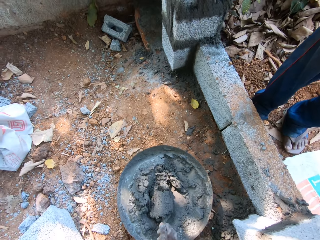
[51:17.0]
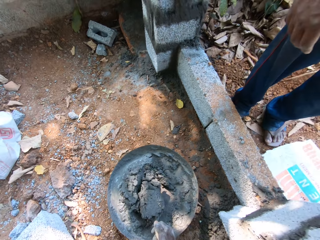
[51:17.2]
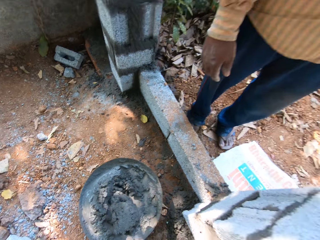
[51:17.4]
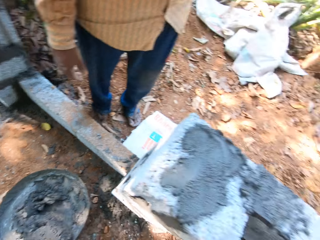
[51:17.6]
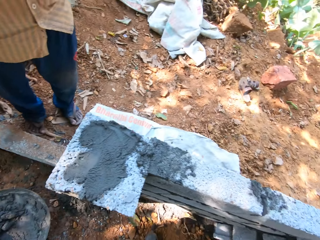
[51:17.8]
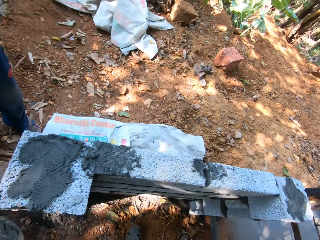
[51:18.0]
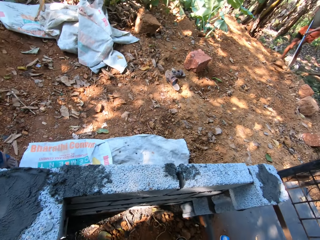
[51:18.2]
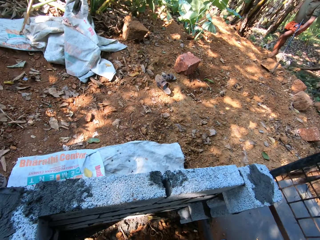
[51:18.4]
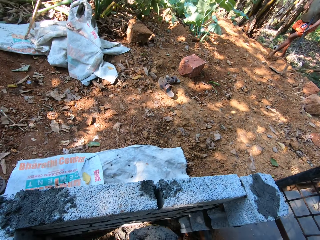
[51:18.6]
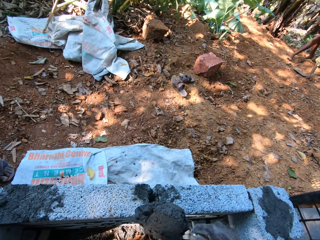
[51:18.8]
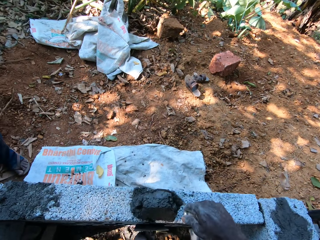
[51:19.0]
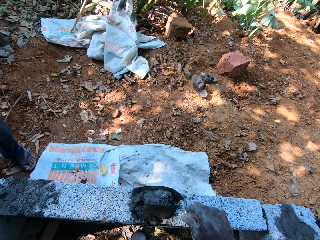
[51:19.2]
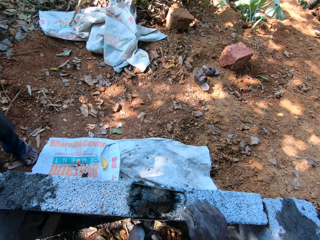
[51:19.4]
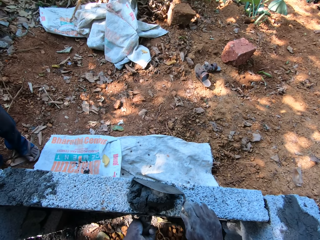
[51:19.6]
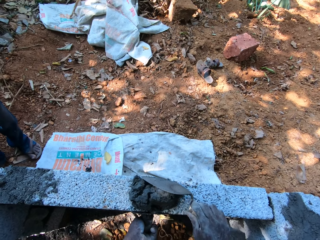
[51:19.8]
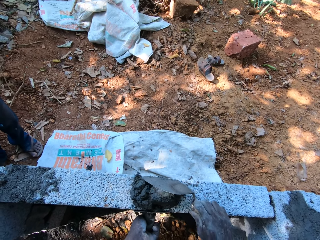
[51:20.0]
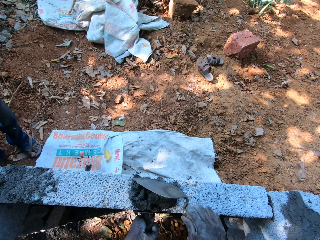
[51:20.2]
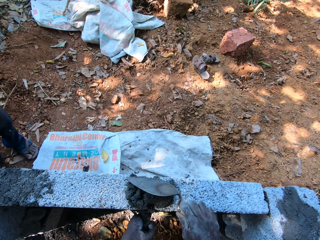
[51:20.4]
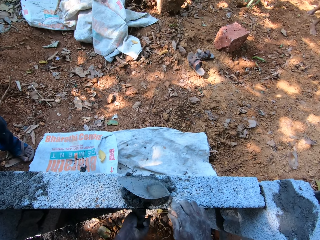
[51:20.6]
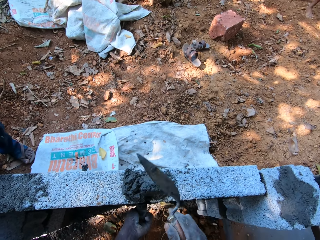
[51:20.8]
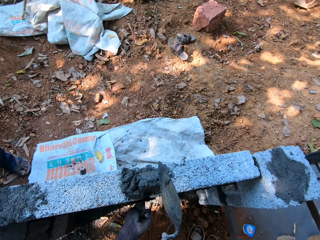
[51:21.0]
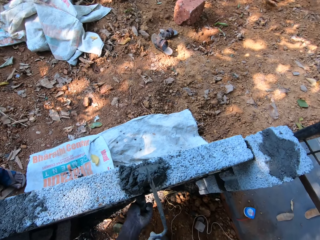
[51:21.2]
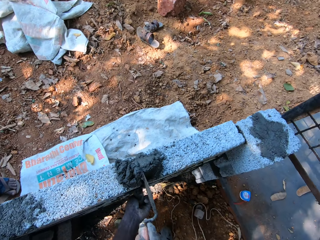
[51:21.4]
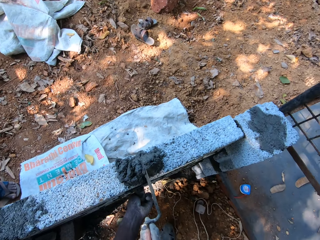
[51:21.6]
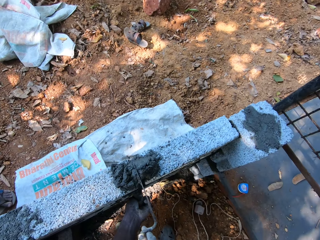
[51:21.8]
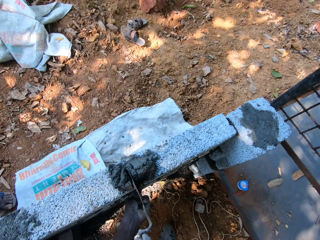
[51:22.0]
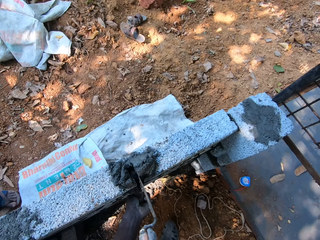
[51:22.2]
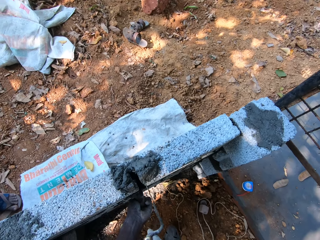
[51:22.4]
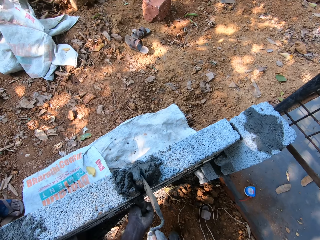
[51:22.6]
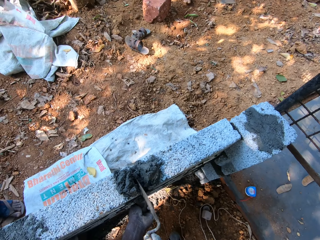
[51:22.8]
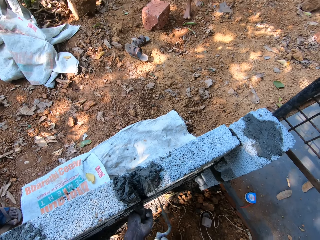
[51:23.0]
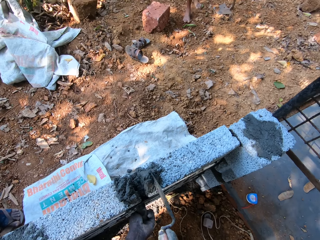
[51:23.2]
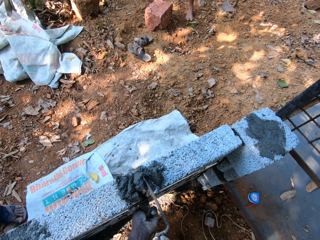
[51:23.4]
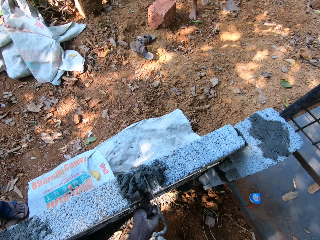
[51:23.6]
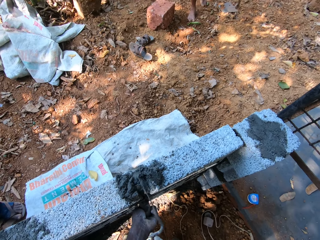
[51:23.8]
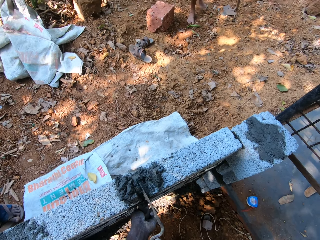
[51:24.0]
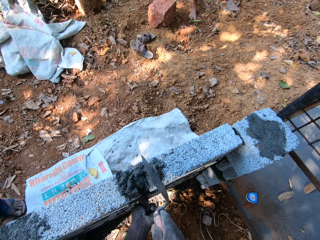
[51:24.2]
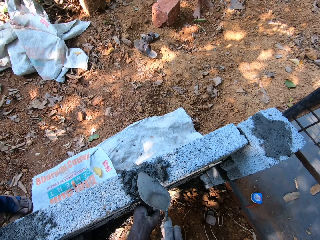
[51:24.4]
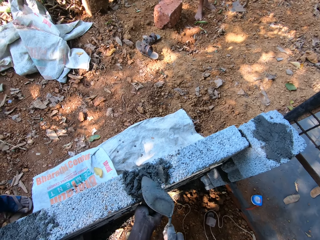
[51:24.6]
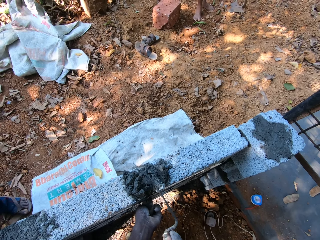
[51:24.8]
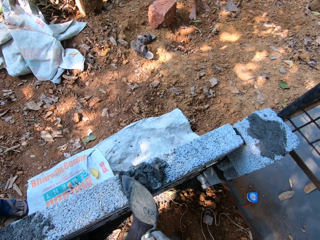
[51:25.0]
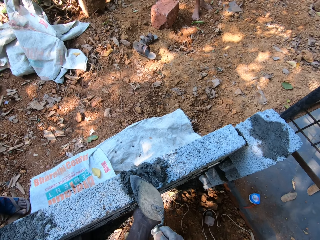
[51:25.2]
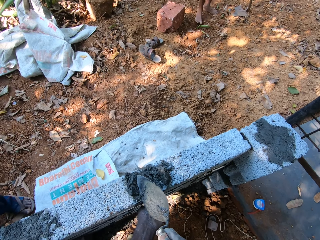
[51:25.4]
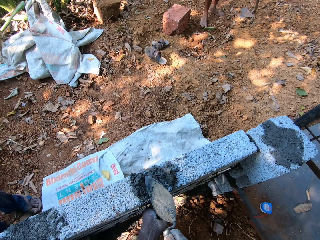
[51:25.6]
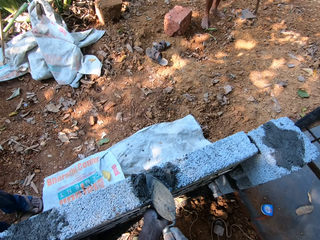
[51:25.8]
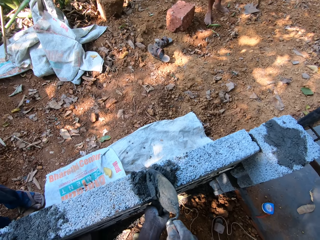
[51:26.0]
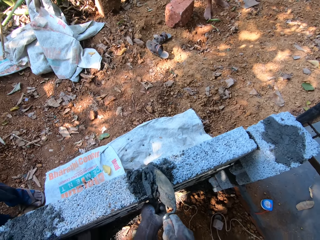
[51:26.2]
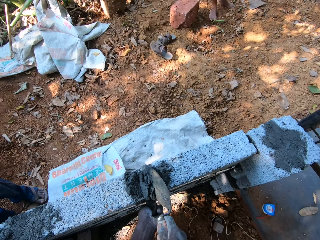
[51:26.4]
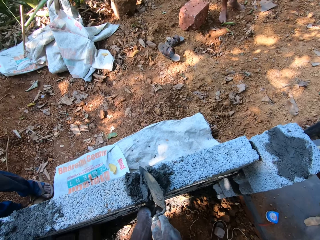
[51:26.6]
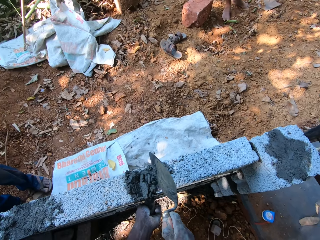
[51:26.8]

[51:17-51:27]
The camera wearer scoops the cement from the tray with the trowel. He places the float on the concrete block with his left hand and pours the cementing materials on the concrete block with the hand trowel in his right hand. He rubs the float on the concrete block with his left hand. He applies the cementing materials in the spaces between the concrete blocks with the hand trowel in his right hand and the wood float.

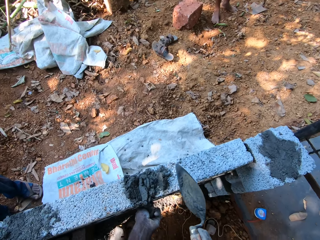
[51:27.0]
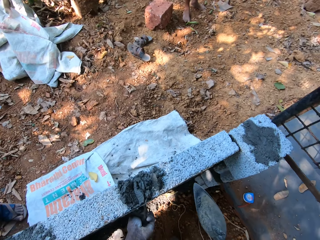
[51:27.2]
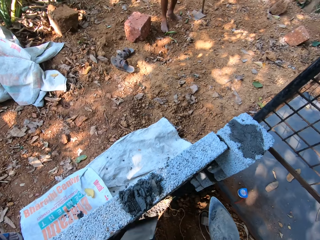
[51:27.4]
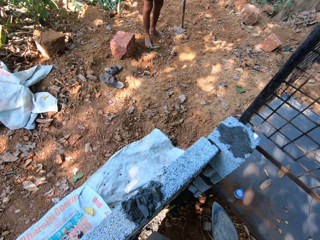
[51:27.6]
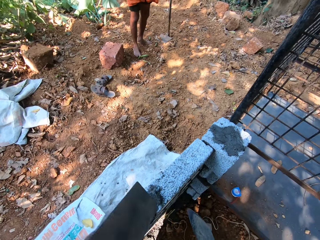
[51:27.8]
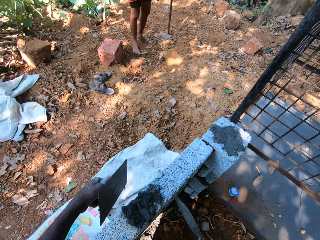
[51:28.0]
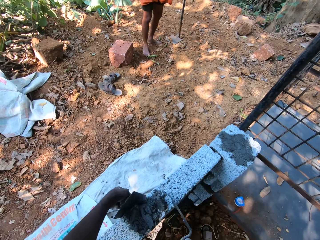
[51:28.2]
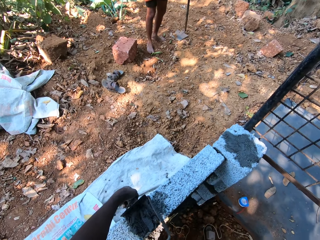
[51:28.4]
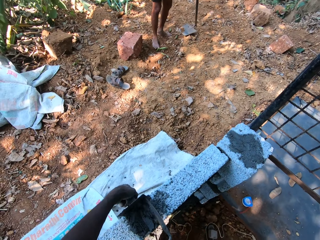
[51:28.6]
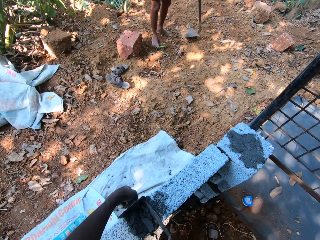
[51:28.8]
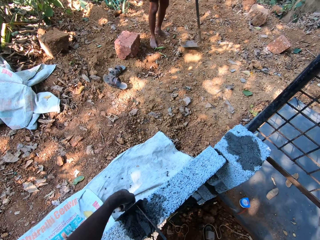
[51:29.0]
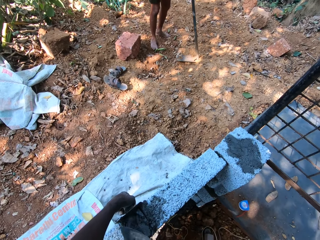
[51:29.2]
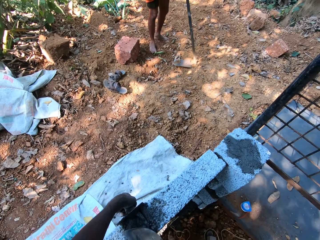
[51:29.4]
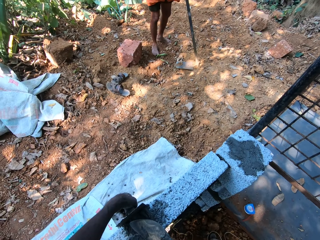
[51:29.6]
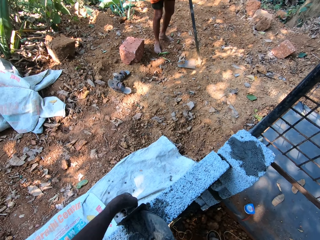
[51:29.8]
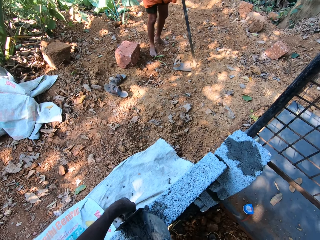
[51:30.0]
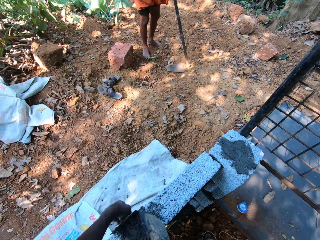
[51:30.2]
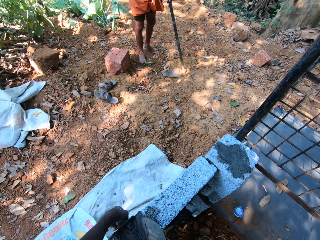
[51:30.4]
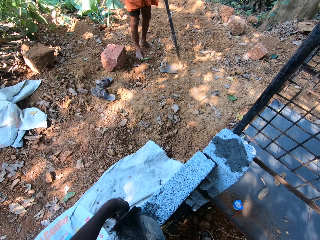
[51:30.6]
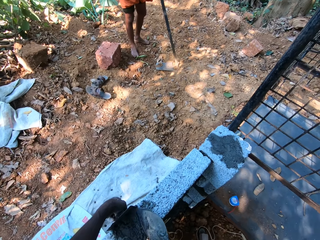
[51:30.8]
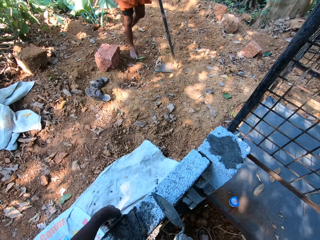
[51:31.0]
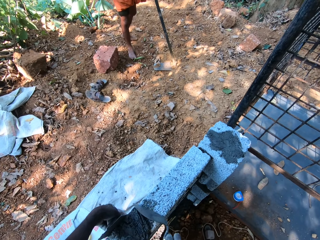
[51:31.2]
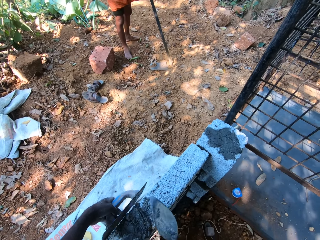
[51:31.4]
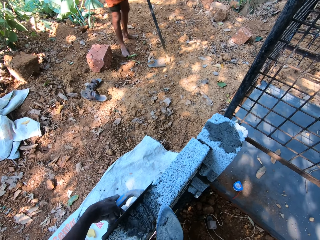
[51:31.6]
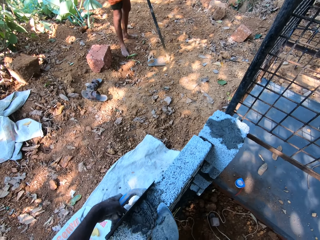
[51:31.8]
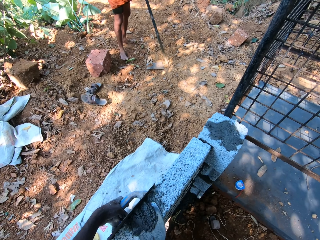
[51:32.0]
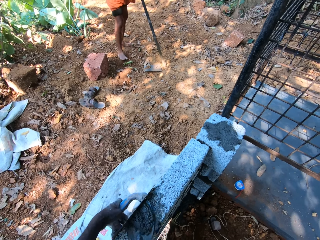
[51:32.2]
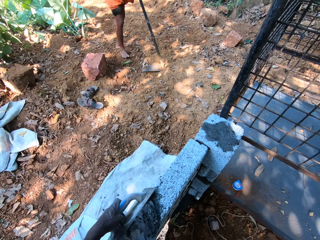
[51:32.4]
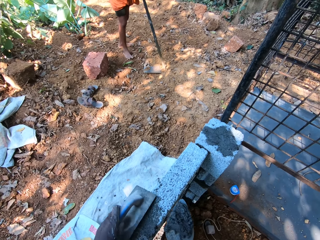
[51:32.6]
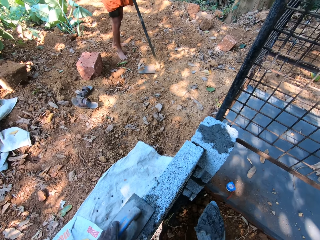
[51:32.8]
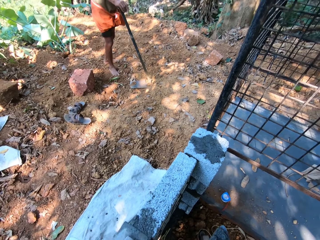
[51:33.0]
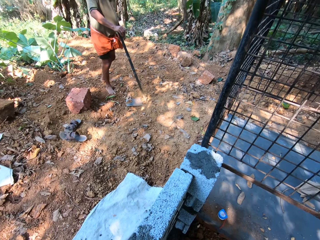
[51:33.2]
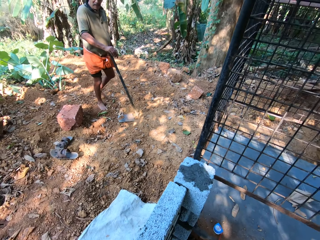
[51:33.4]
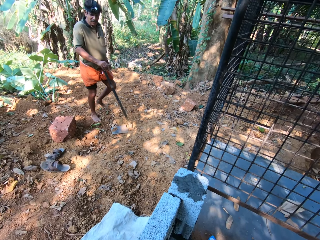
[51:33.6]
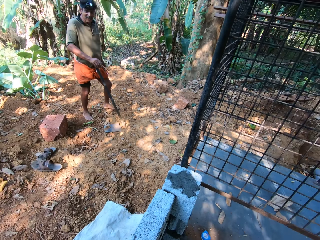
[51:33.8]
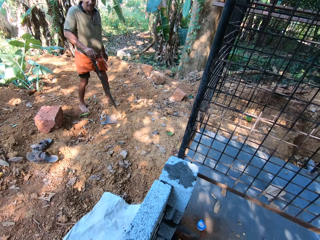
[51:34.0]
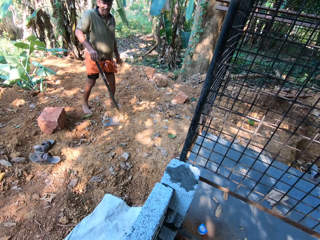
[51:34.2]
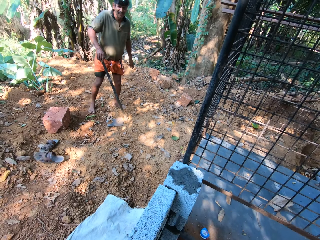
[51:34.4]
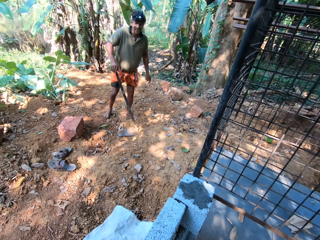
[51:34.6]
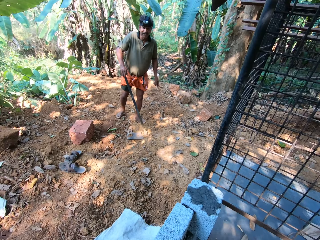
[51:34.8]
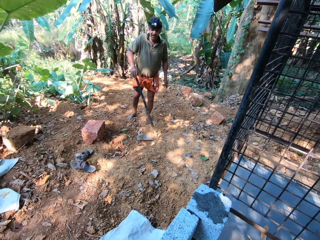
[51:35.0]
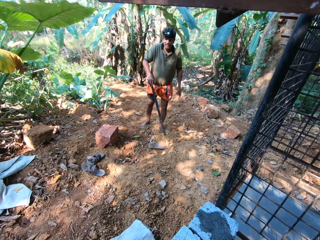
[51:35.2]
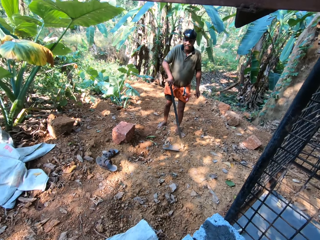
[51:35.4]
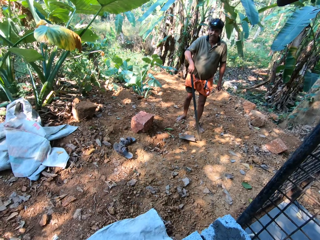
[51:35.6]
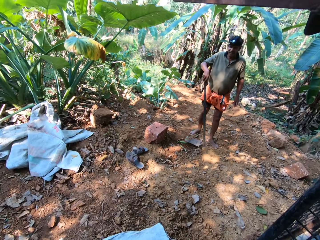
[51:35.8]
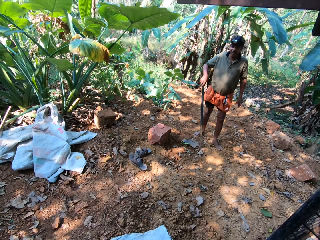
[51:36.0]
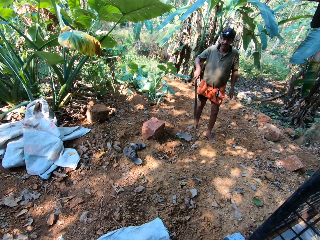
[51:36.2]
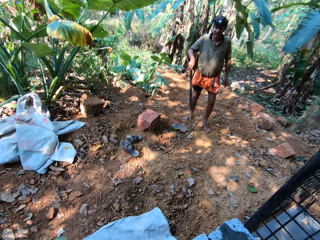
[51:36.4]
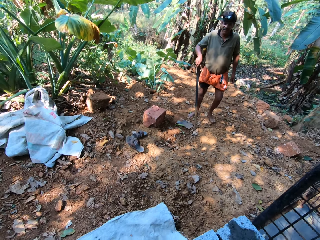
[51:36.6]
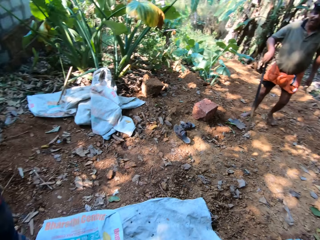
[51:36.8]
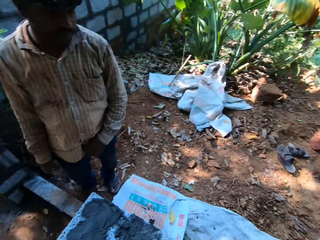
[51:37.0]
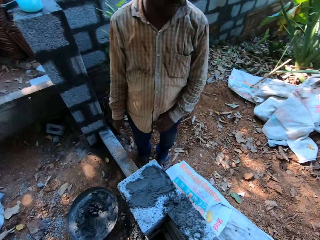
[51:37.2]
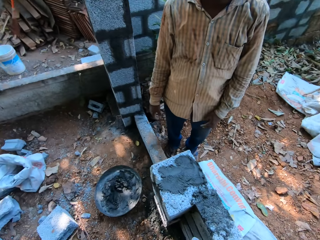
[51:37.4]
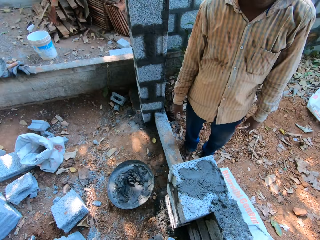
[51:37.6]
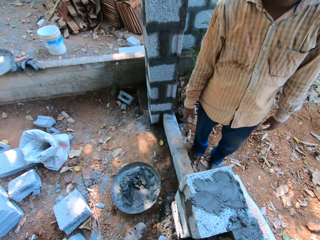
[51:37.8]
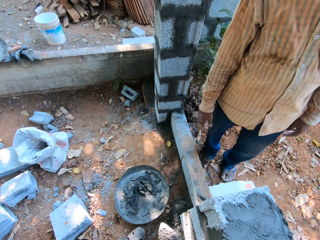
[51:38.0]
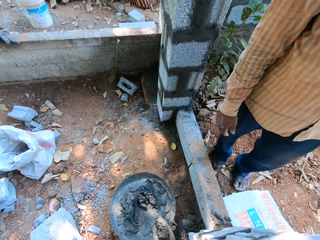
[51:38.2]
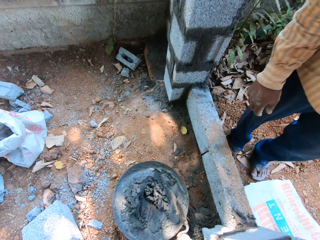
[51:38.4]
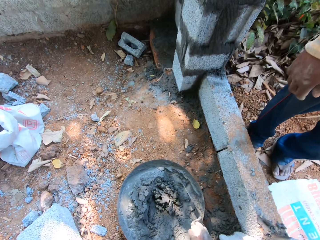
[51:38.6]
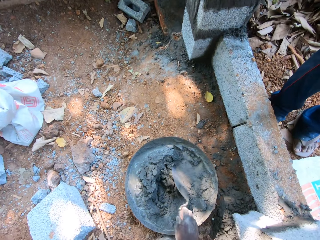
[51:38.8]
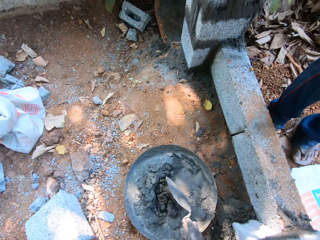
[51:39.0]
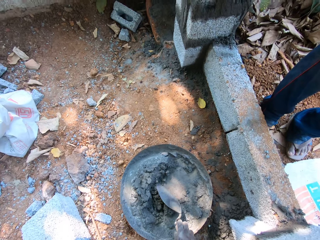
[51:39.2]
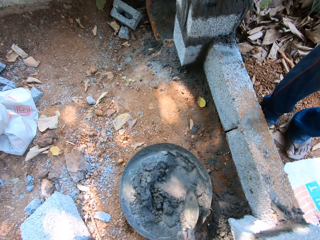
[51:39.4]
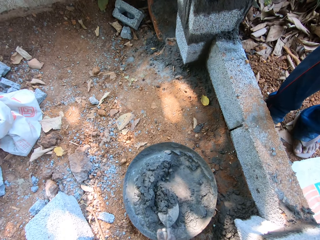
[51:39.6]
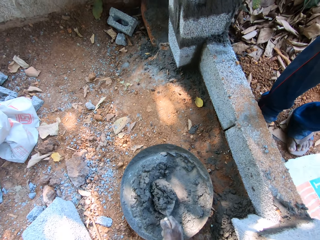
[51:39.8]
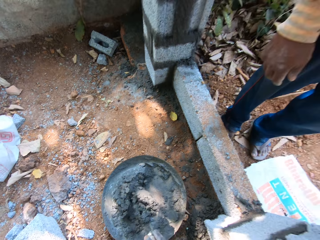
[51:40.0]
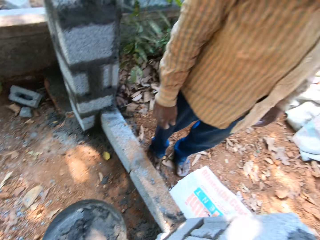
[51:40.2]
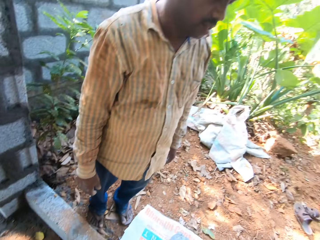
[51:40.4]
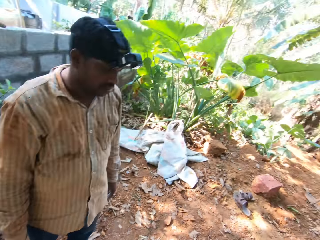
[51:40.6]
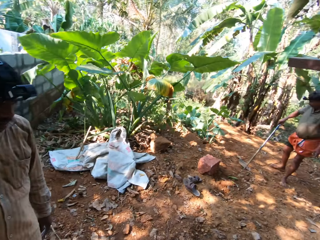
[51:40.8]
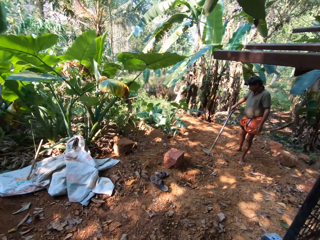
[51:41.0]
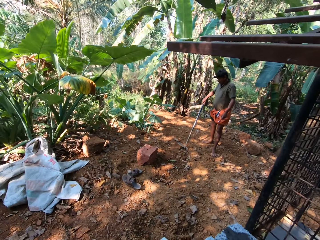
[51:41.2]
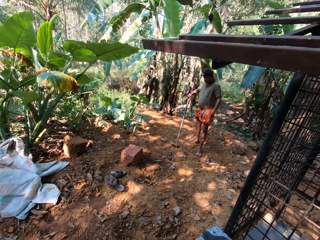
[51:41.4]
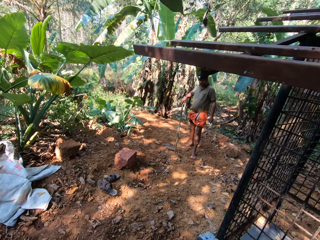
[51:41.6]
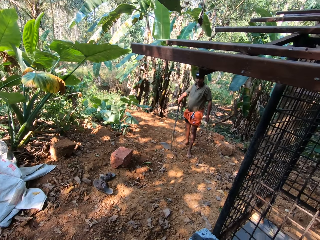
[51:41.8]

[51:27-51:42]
The camera wearer places the float on the concrete block with his left hand. He applies the cementing materials in the spaces between the concrete blocks with the hand trowel in his right hand. He rubs the float on the concrete block with his left hand. He takes the cementing materials from the headpan with the hand trowel in his right hand. He pours the cementing materials on the concrete block with the hand trowel in his right hand. He takes the cementing materials from the headpan with the hand trowel in his right hand.
